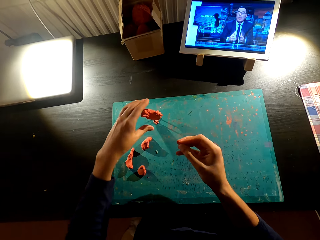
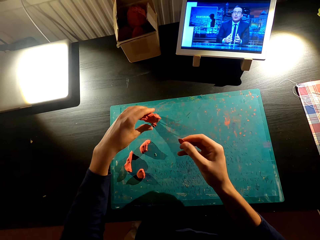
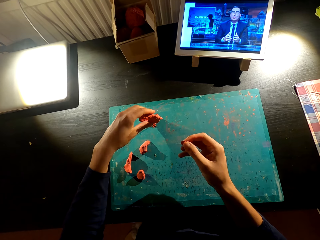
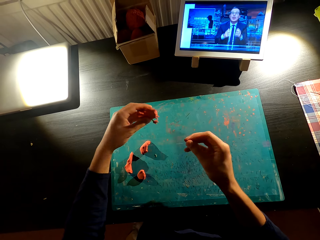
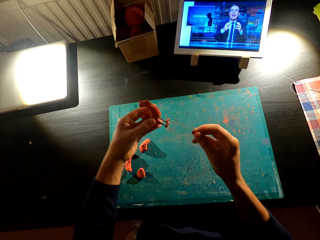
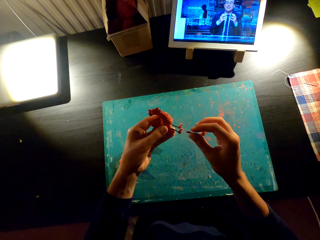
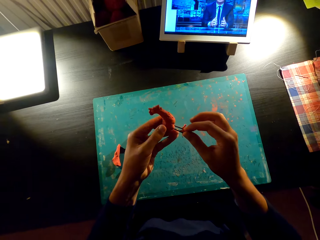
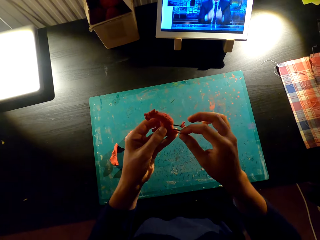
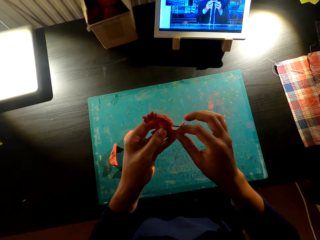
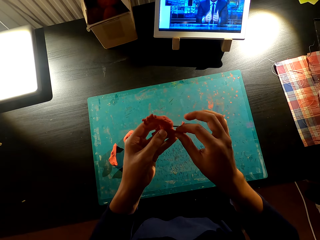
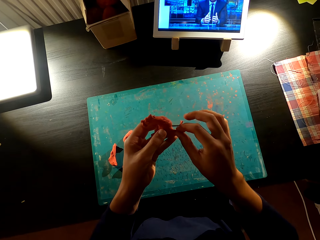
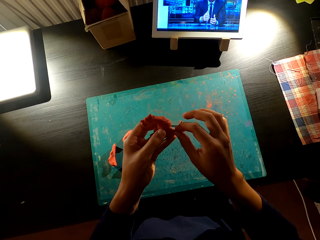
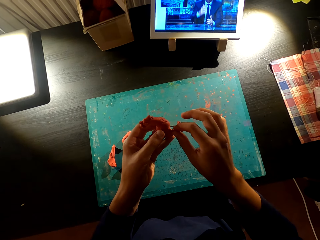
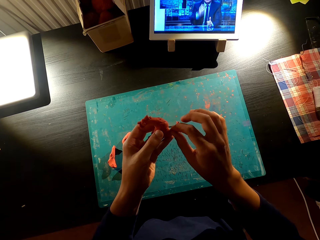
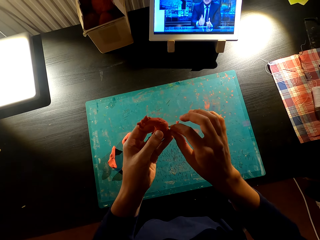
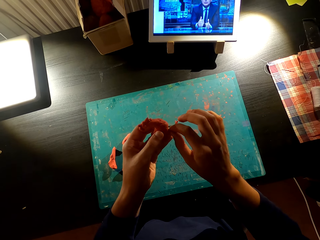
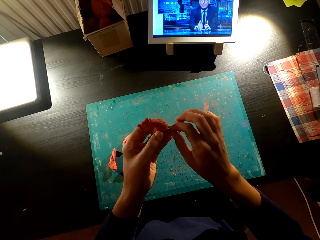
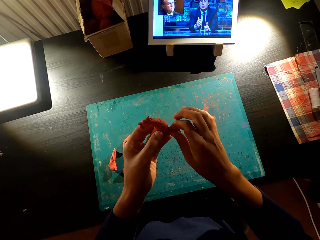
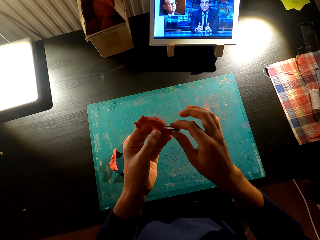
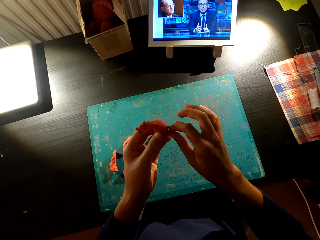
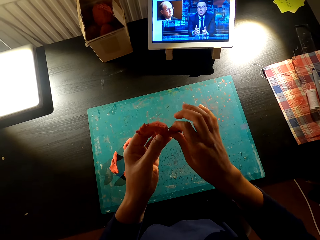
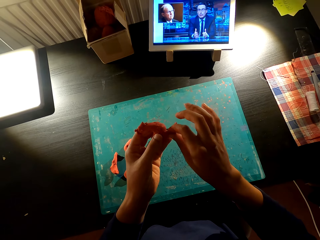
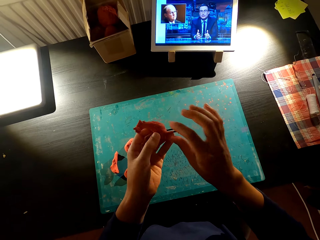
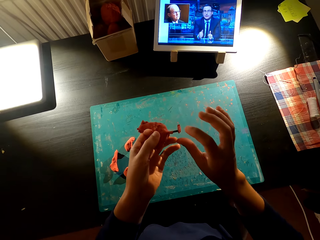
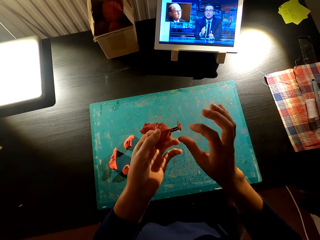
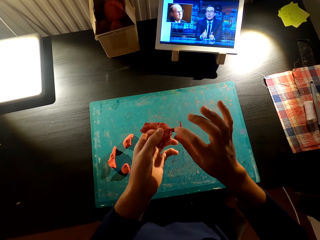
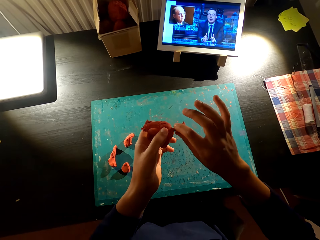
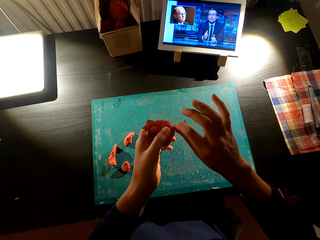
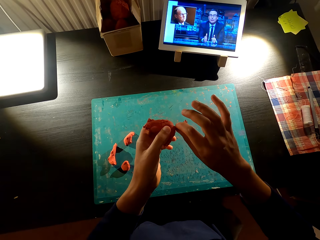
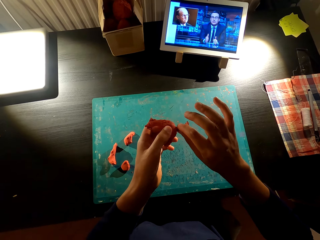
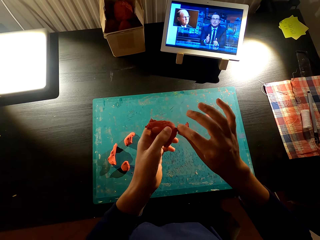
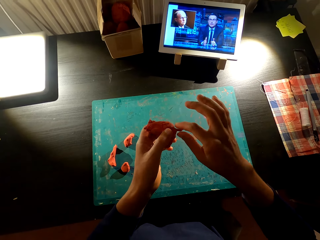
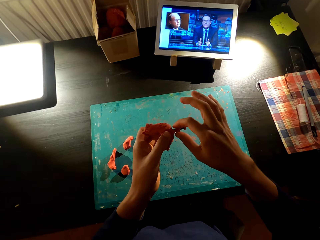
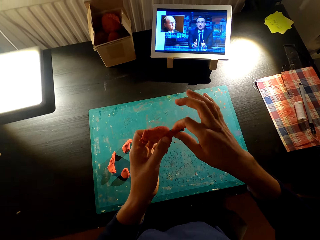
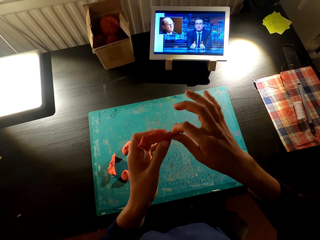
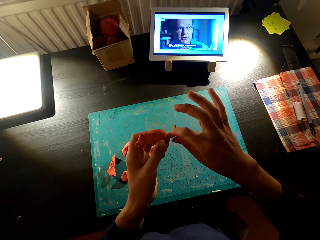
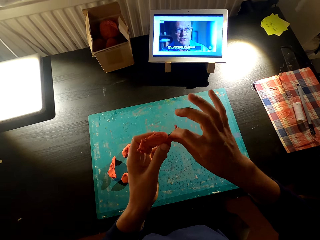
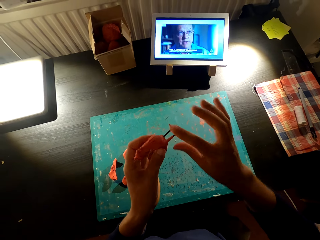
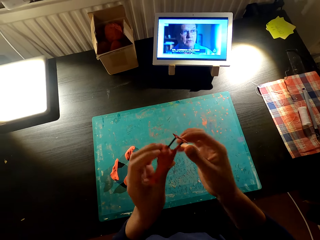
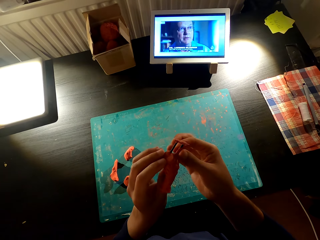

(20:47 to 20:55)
The camera wearer picks the mold from the table. They attach the mold to the wire.

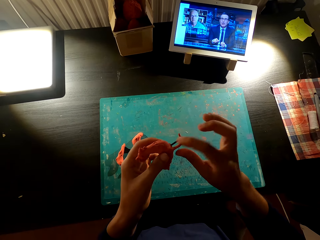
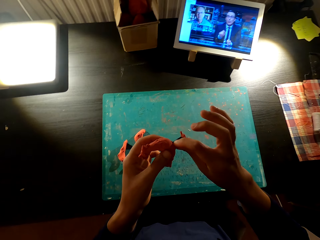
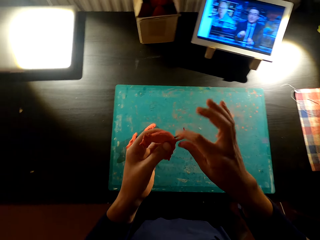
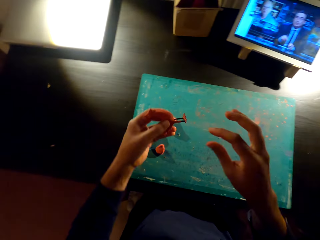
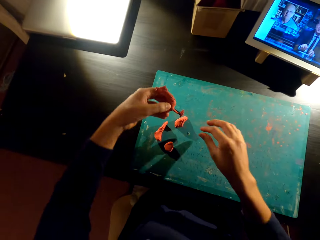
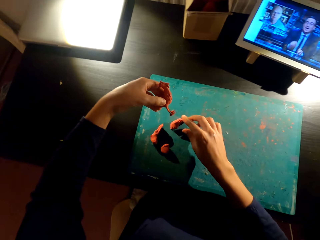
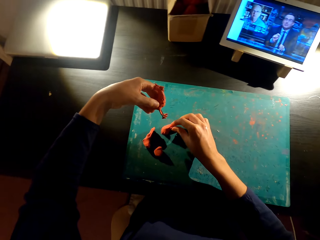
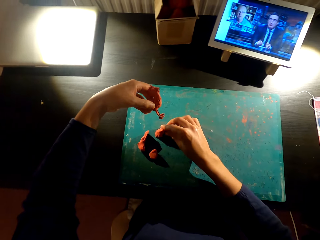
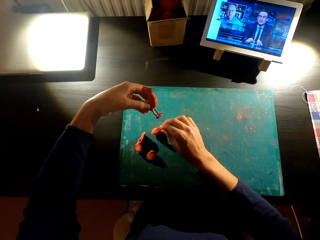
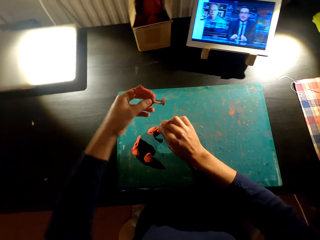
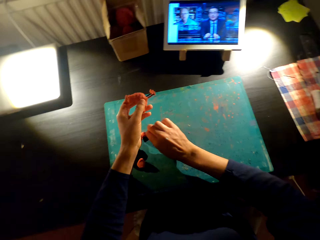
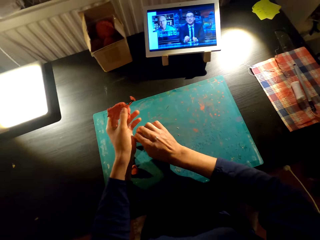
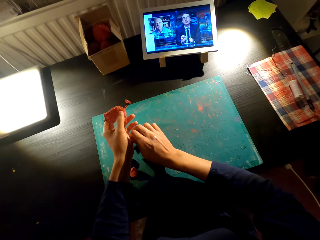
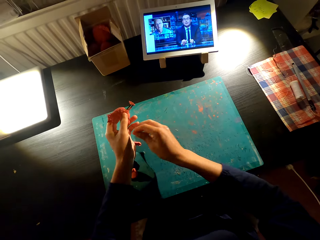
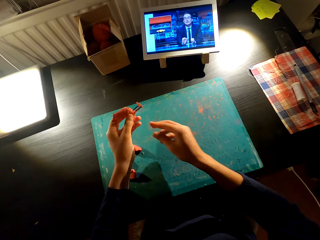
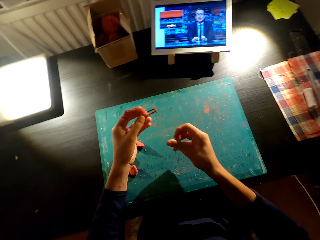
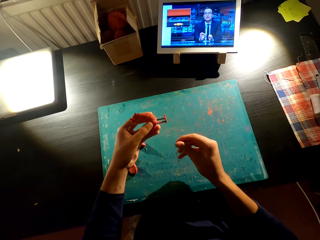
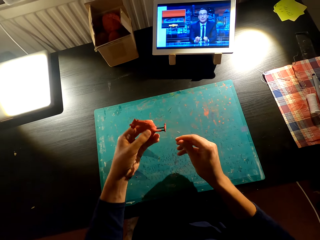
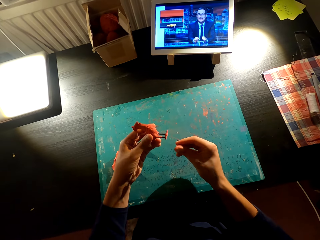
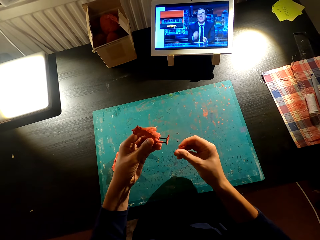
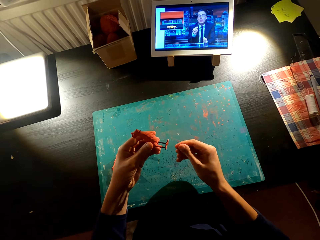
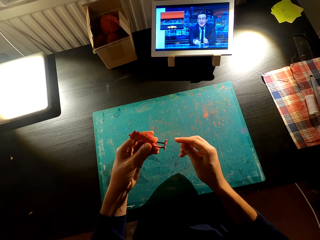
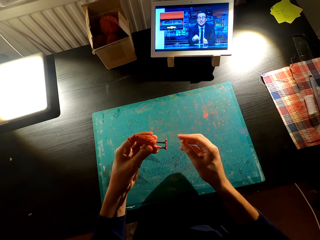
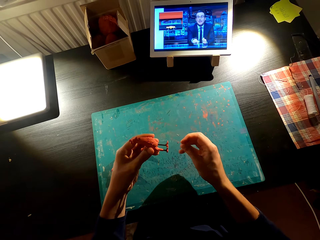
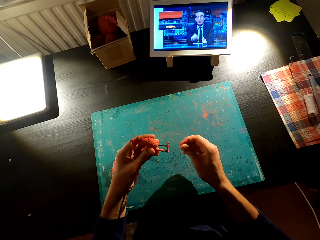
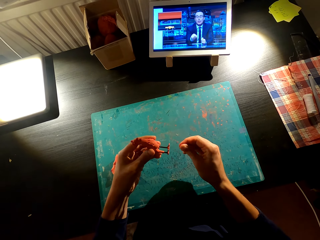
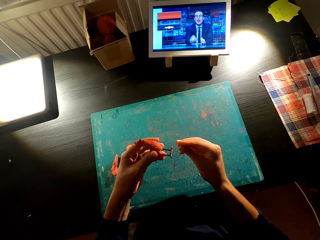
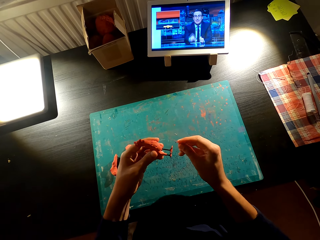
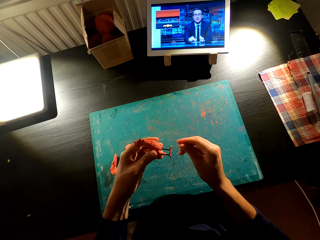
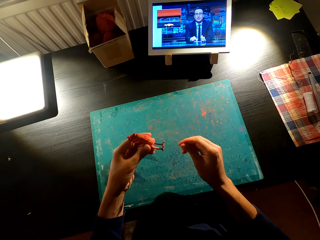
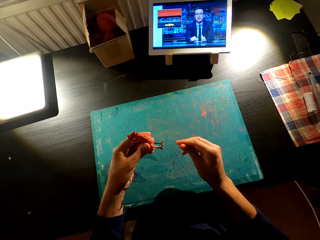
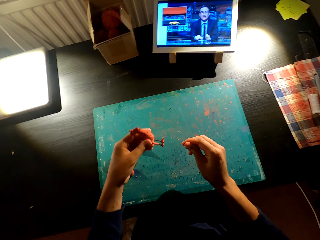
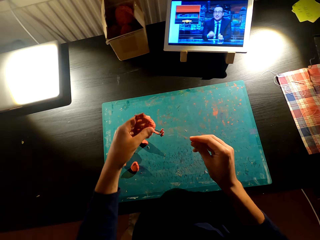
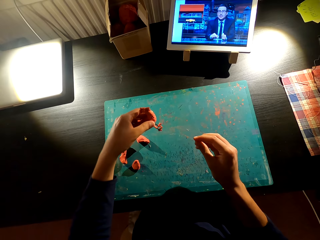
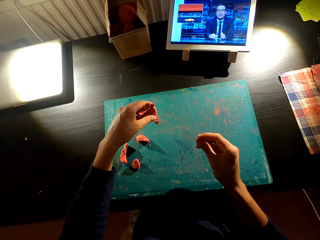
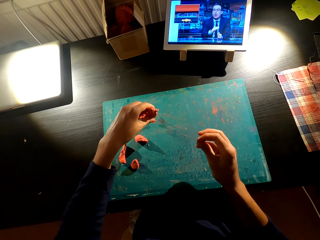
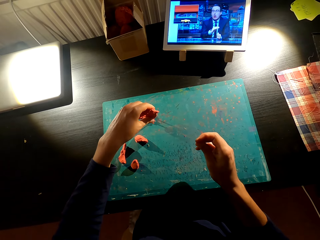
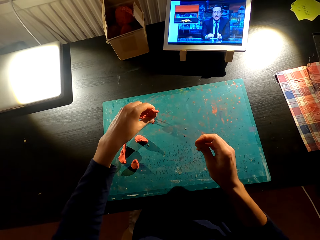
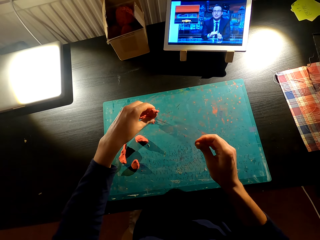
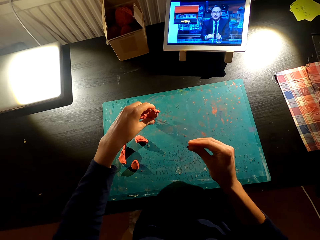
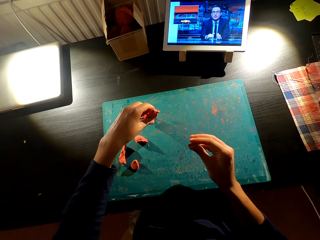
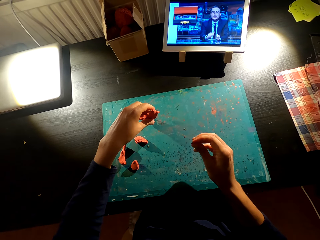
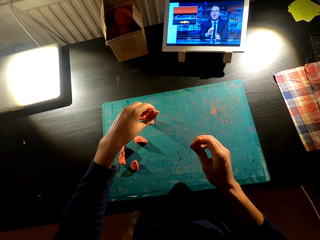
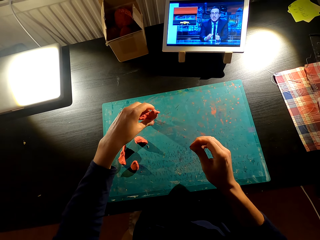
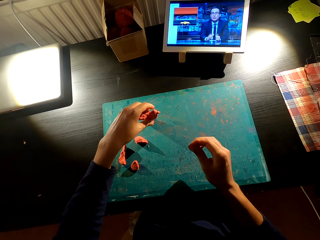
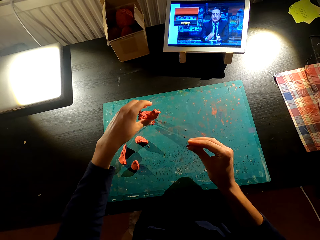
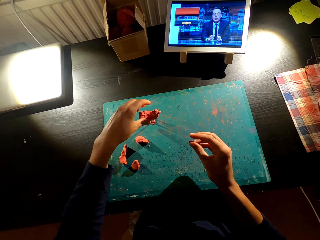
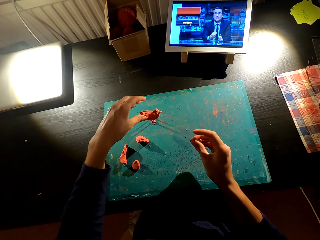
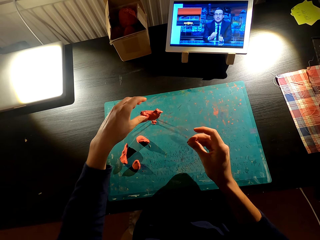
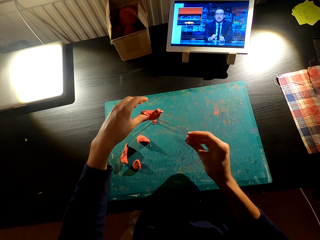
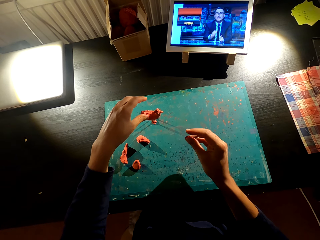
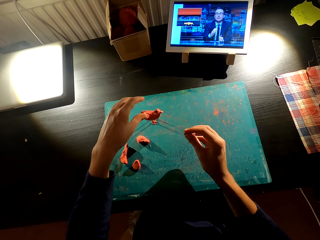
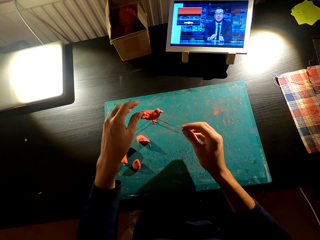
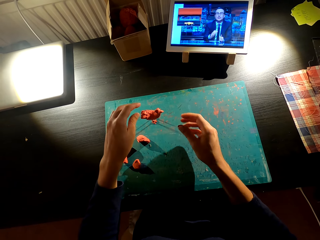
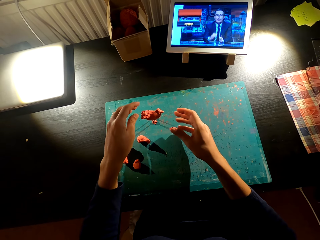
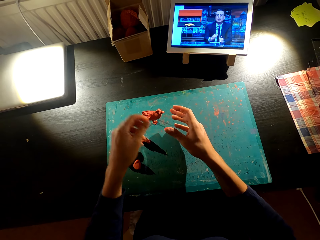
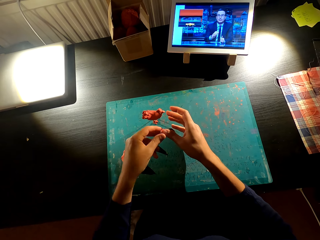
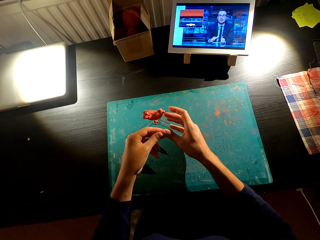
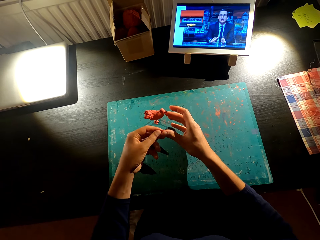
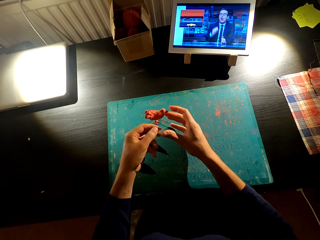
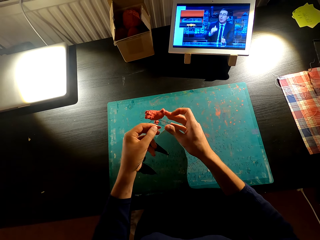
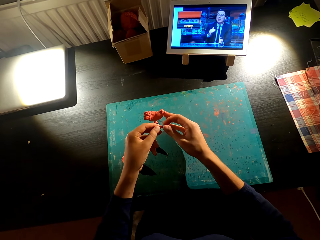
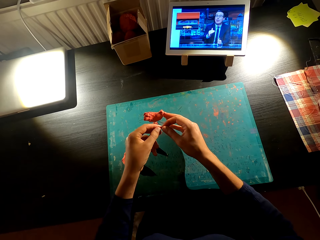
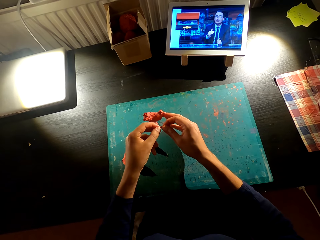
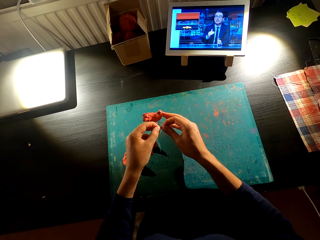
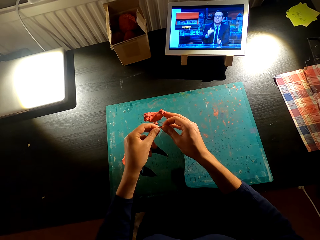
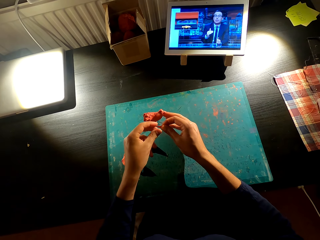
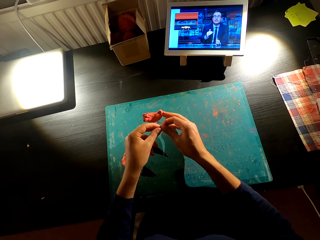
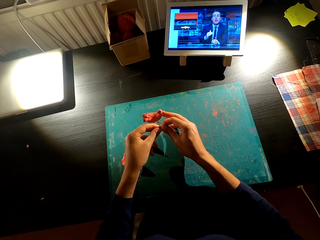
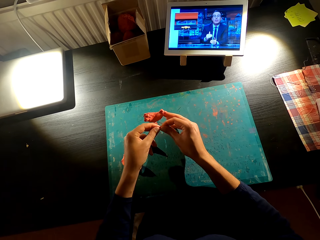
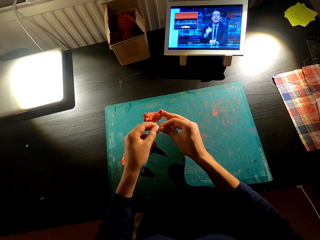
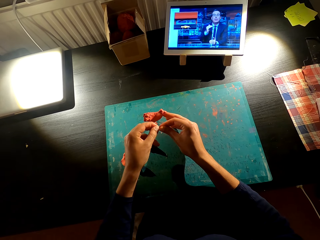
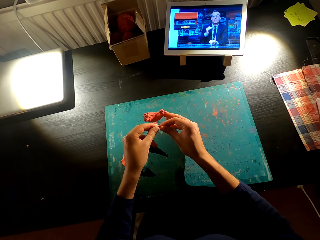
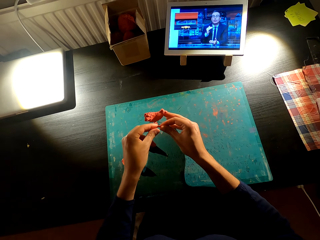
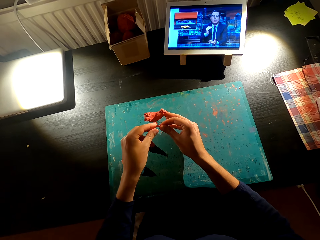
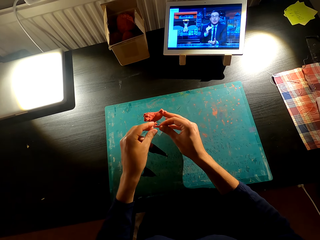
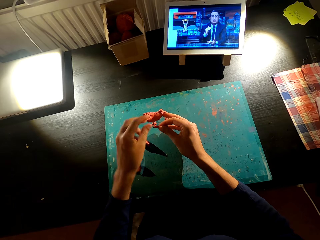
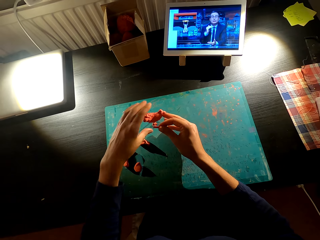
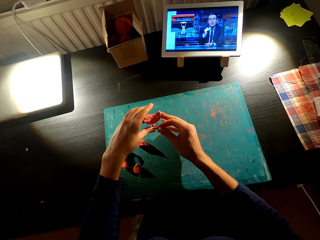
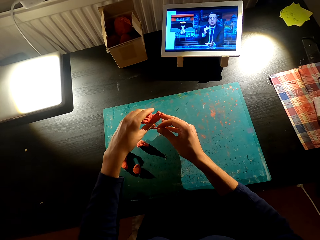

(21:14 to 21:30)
The camera wearer cuts the mold from the table. They rub the mold. They mold something with the left hand. They place something on the table. They mold something with the left hand. They remove something from the left hand. They do something with the hands.
